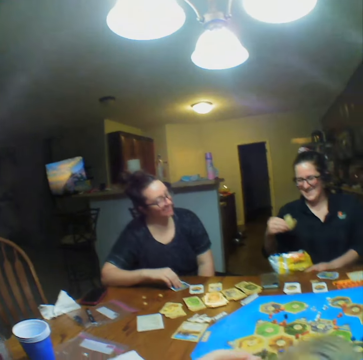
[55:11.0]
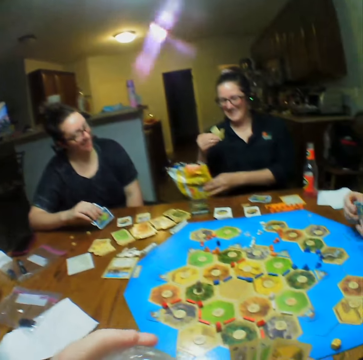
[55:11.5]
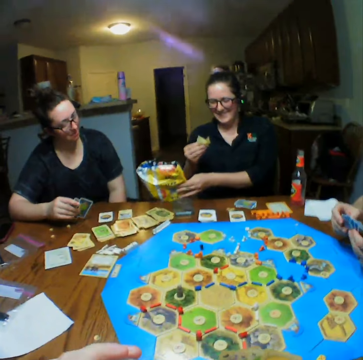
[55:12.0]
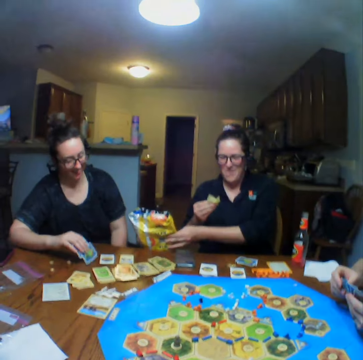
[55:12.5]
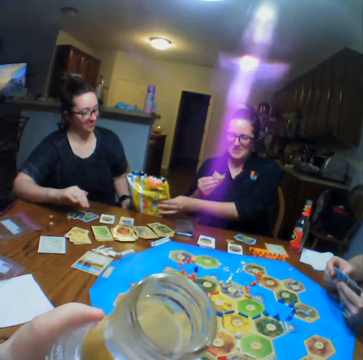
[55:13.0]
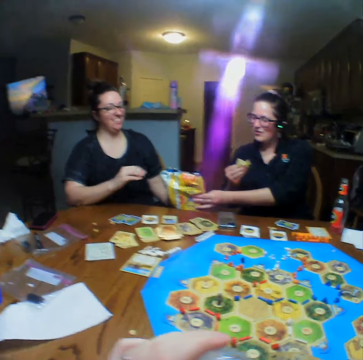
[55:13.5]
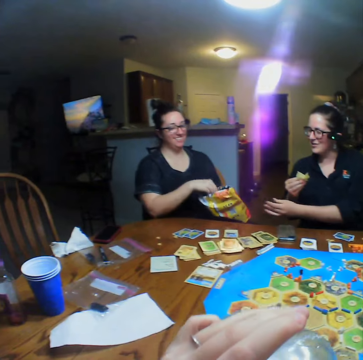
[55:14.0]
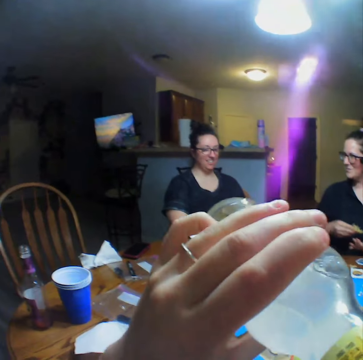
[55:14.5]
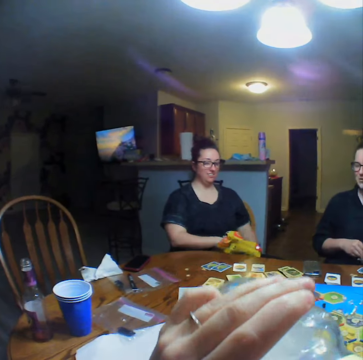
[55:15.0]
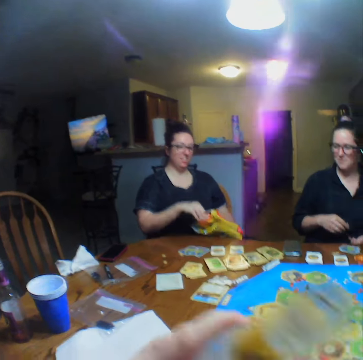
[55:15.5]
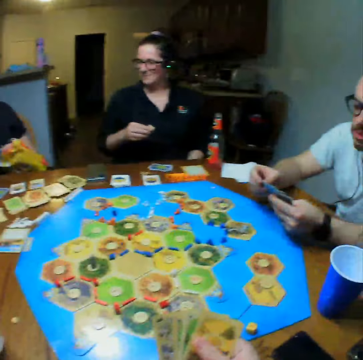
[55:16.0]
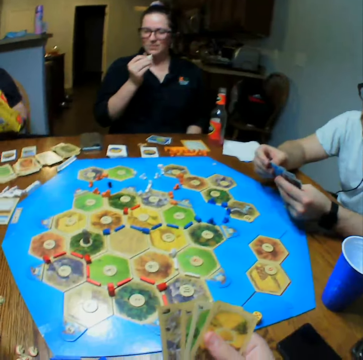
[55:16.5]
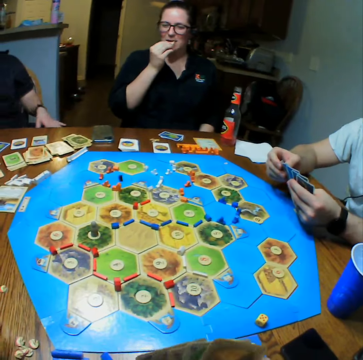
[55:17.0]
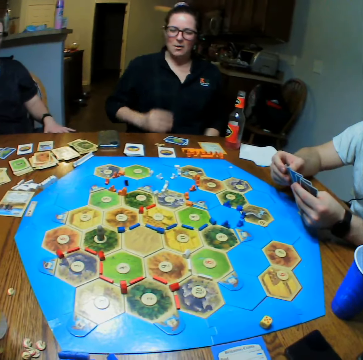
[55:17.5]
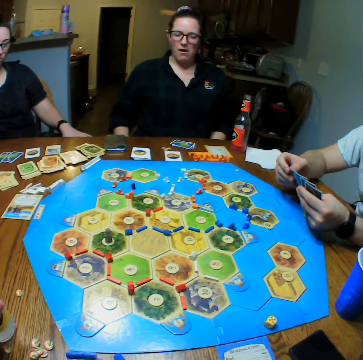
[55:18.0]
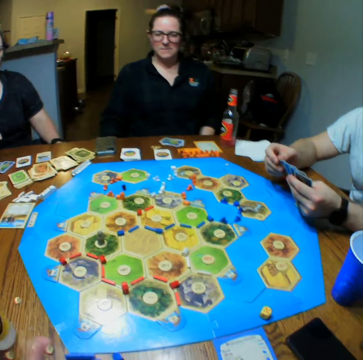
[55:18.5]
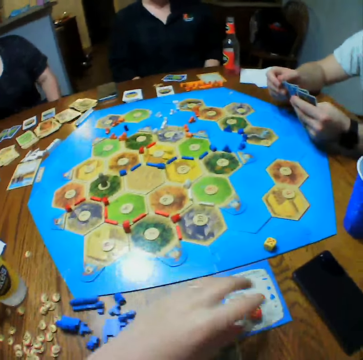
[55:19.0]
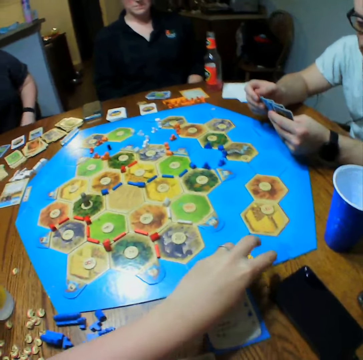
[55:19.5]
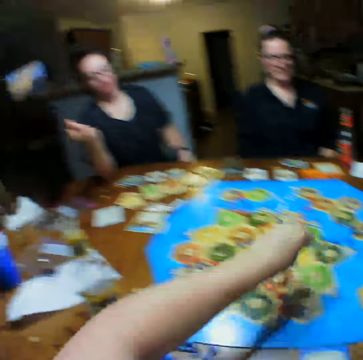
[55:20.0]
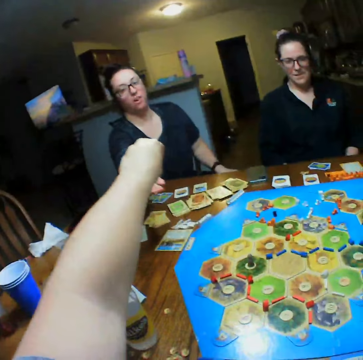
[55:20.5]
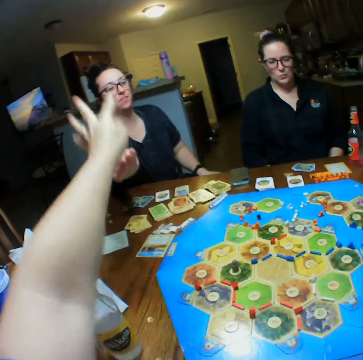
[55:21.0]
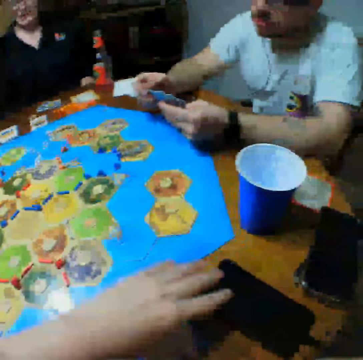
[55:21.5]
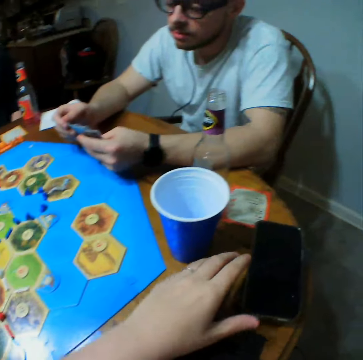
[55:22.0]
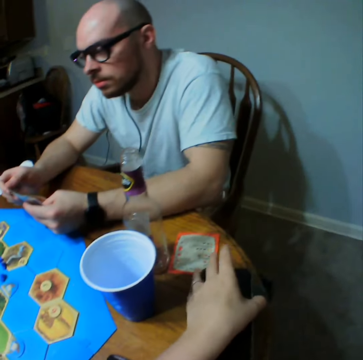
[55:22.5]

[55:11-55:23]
A woman places the cards on the table. A lady gives the woman crisps. The woman takes the crisps from the packet and eats the crisps. The lady eats the crisps. The camera wearer picks the dice from the table. They hand the woman the dice.

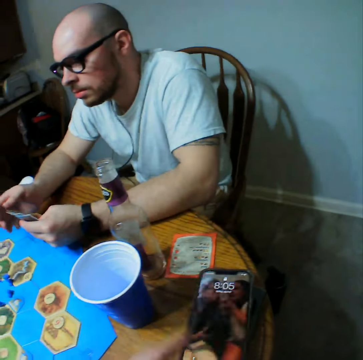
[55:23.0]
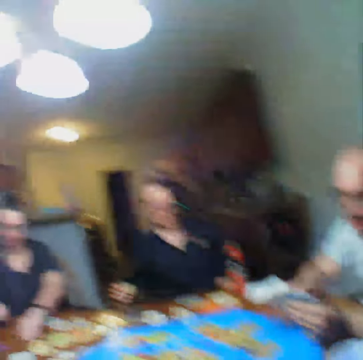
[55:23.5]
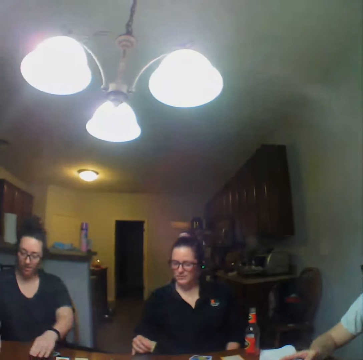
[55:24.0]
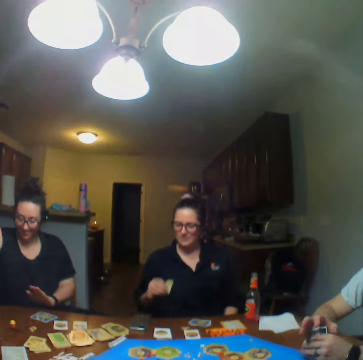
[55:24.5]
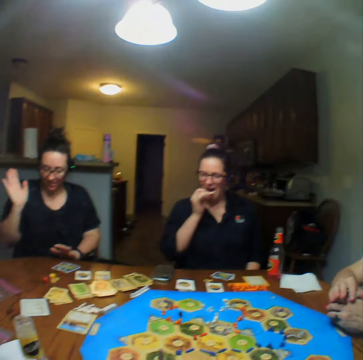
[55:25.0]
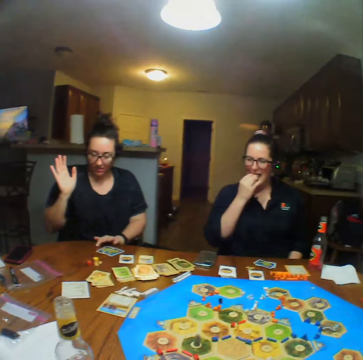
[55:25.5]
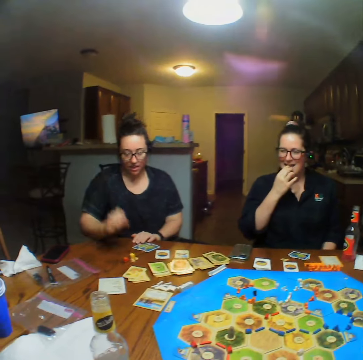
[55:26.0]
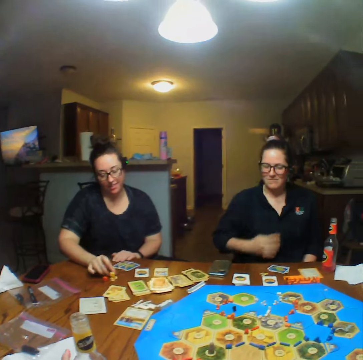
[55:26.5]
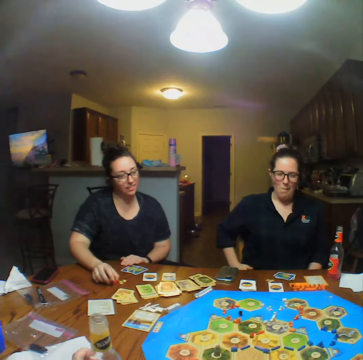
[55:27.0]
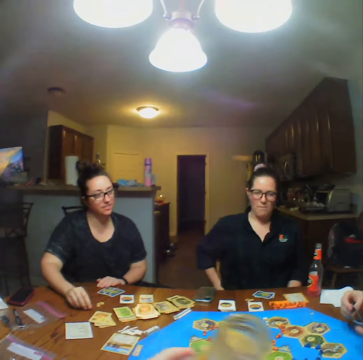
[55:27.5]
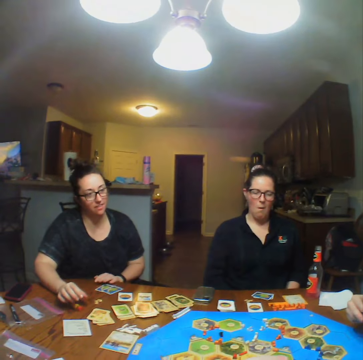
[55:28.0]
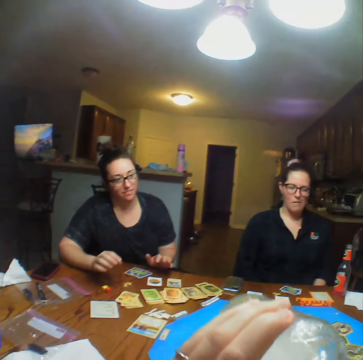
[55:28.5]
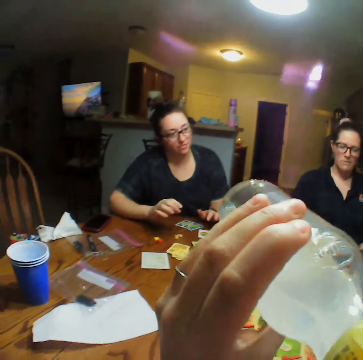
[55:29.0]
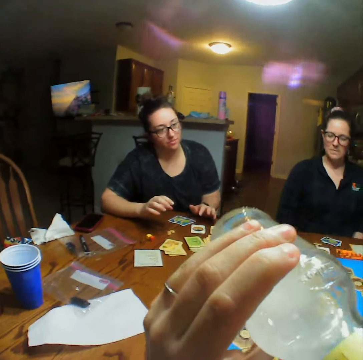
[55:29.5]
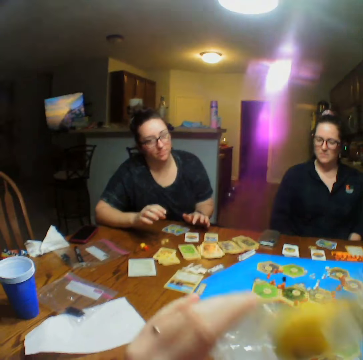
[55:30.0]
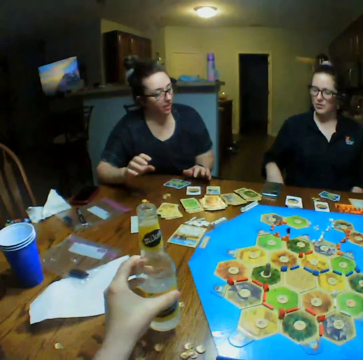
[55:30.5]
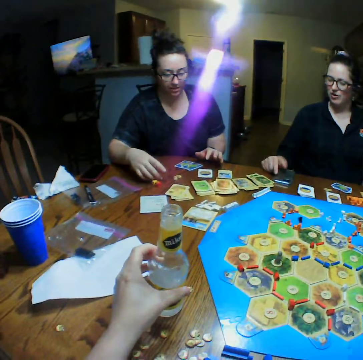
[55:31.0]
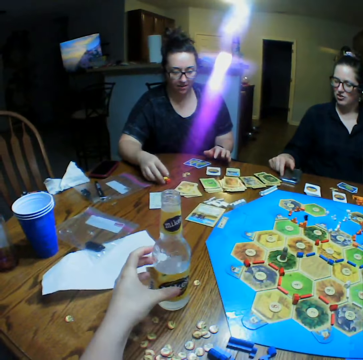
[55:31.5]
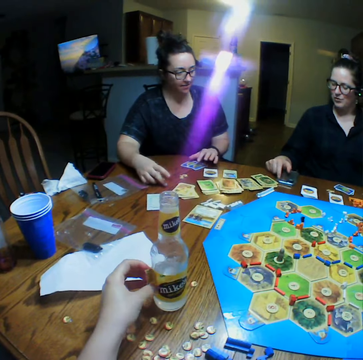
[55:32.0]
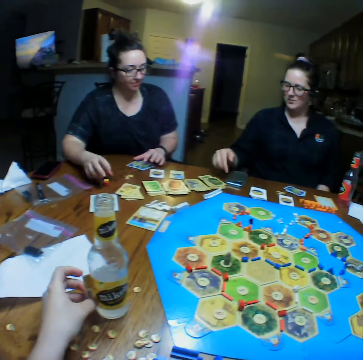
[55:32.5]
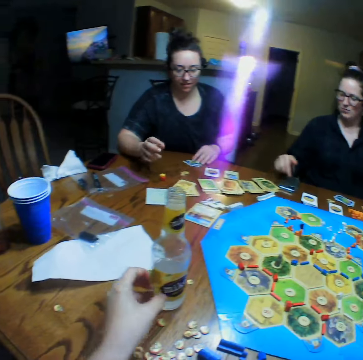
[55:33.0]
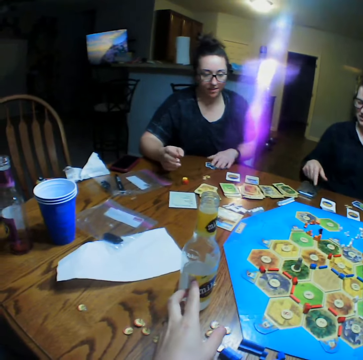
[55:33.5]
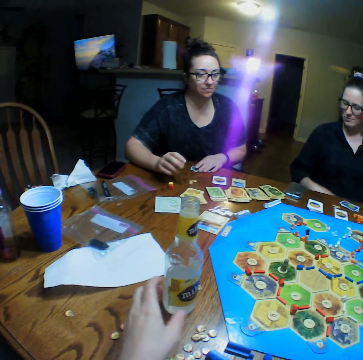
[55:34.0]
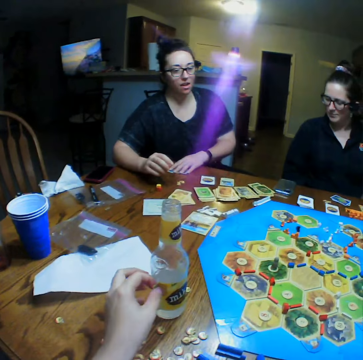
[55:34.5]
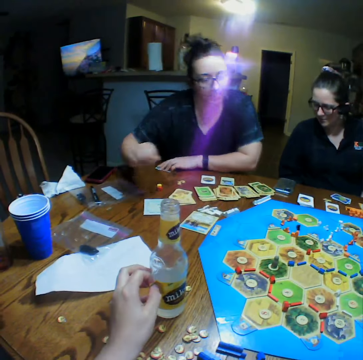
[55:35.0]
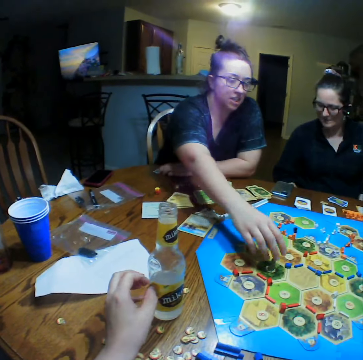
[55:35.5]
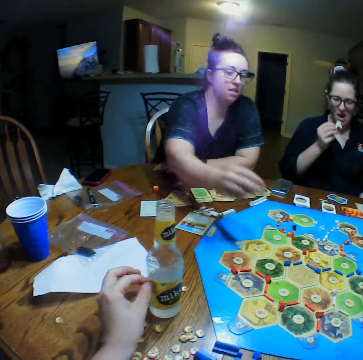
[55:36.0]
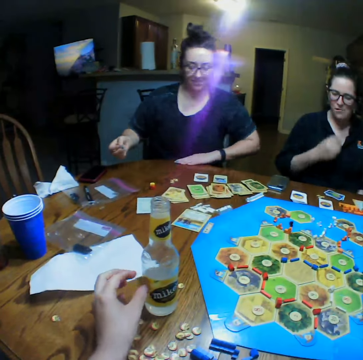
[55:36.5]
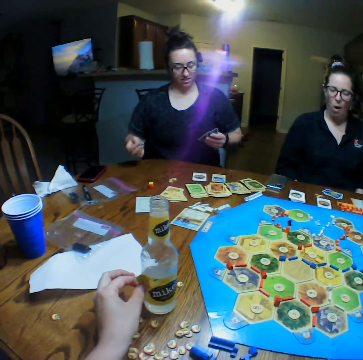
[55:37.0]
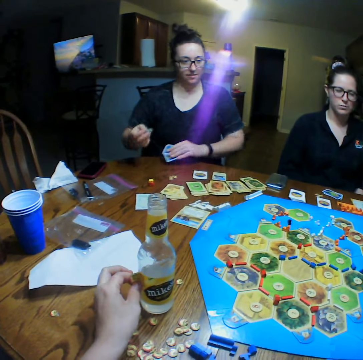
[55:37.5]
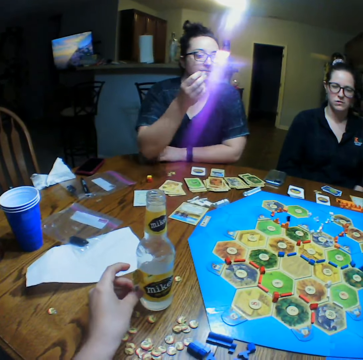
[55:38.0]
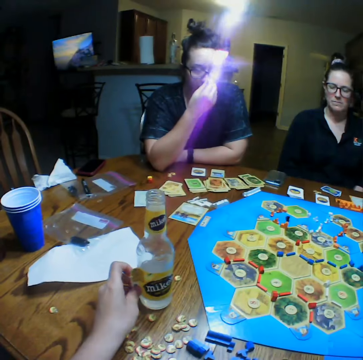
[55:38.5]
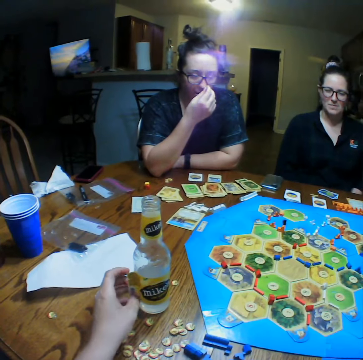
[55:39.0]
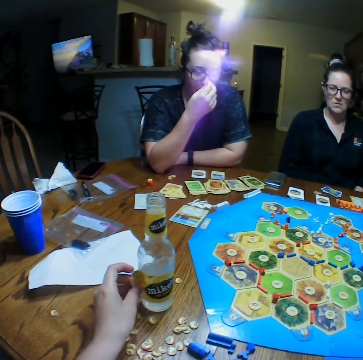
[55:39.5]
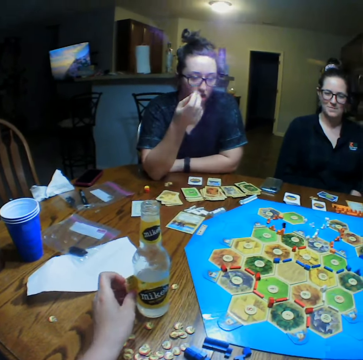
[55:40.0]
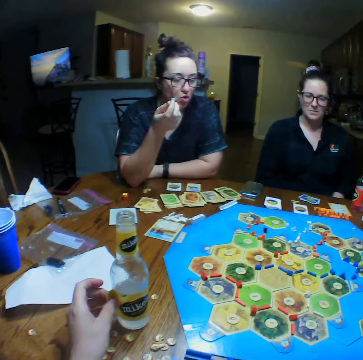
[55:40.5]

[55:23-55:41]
The camera wearer presses the button on the phone. A woman drops the dice and throws the dice on the table. A lady eats crisps. The camera wearer picks a bottle. They drink the lemonade from the bottle. They place the bottle of lemonade on the table. The woman plays the board game and picks a pawn from the board. The lady eats the crisps. The woman picks the cards from the table.

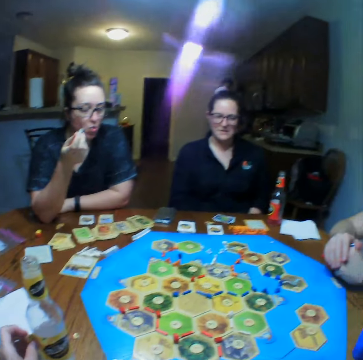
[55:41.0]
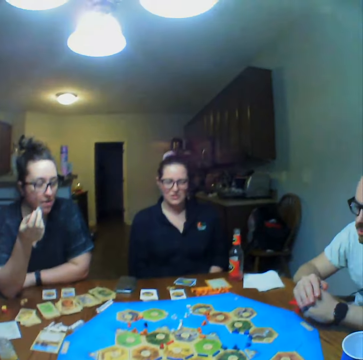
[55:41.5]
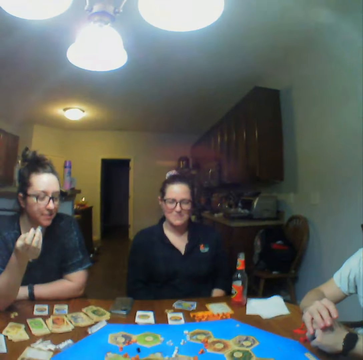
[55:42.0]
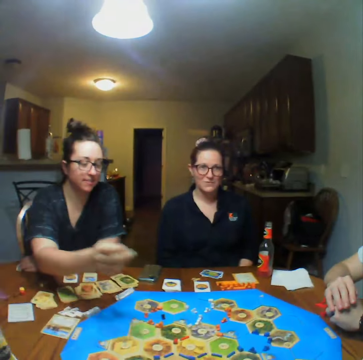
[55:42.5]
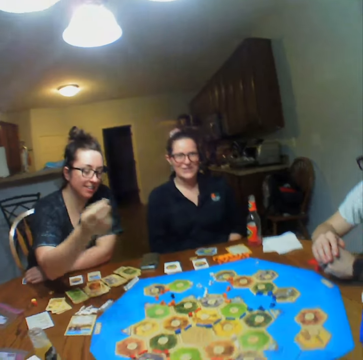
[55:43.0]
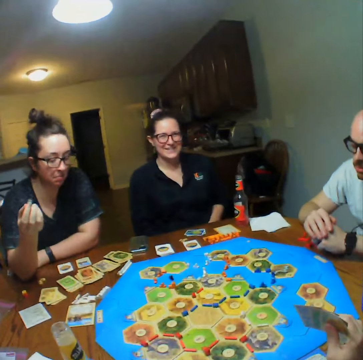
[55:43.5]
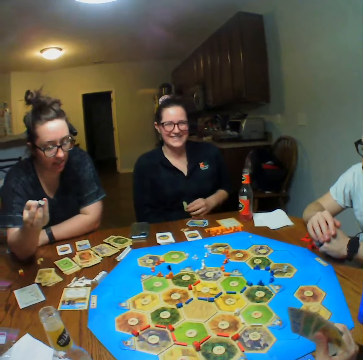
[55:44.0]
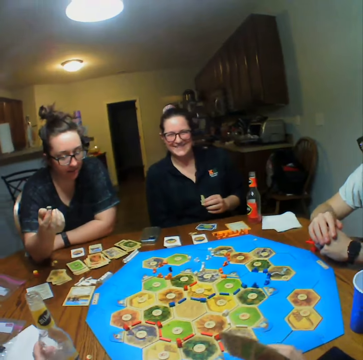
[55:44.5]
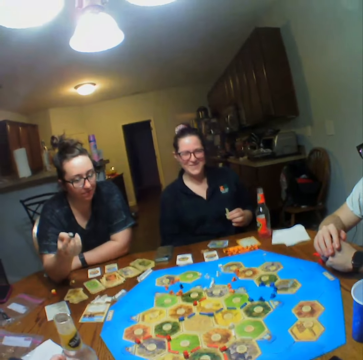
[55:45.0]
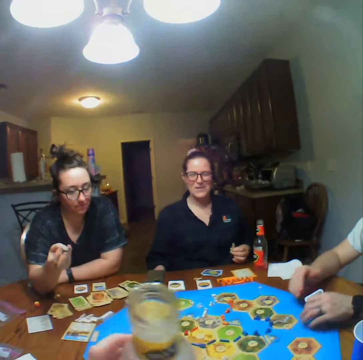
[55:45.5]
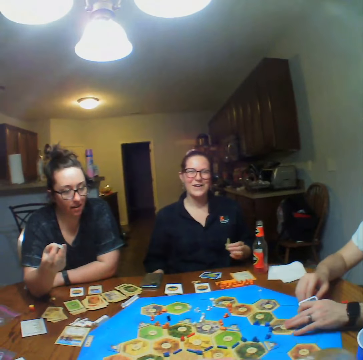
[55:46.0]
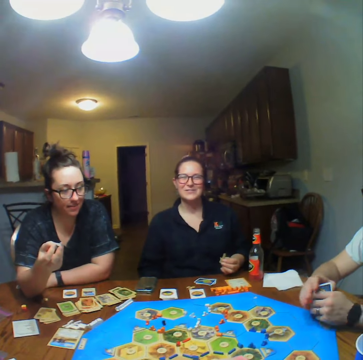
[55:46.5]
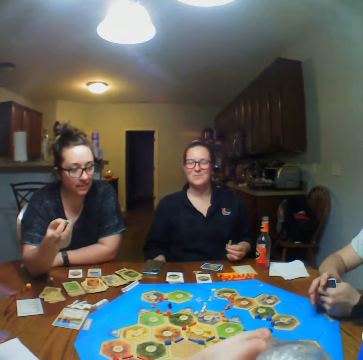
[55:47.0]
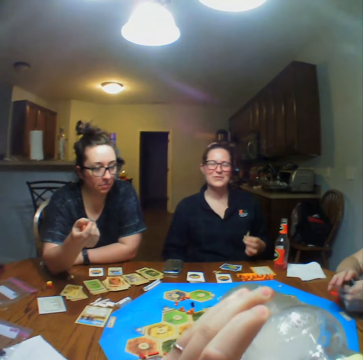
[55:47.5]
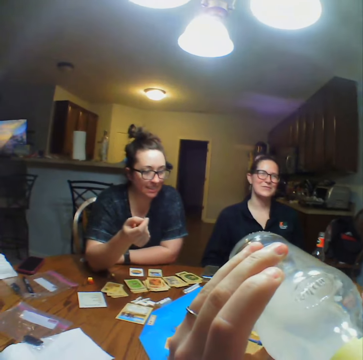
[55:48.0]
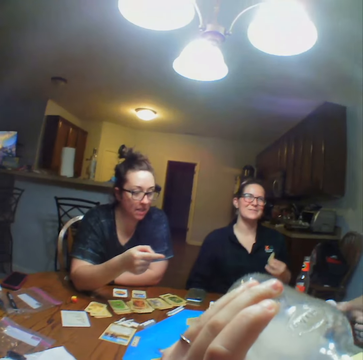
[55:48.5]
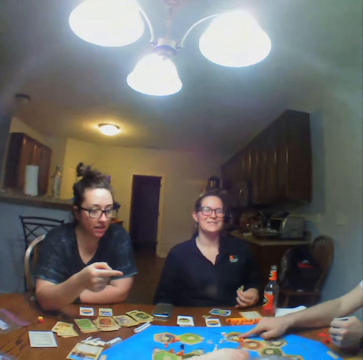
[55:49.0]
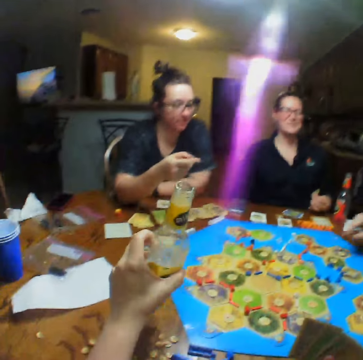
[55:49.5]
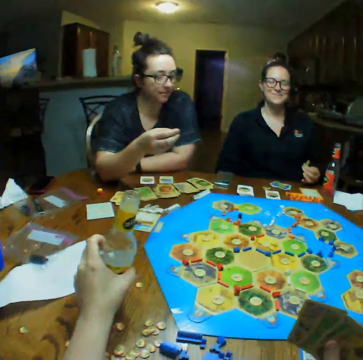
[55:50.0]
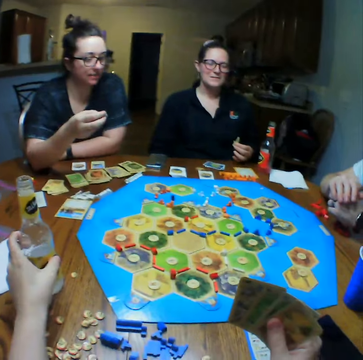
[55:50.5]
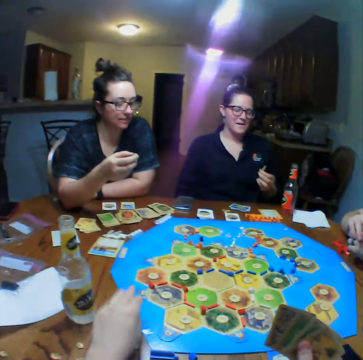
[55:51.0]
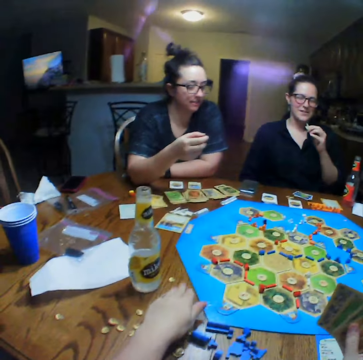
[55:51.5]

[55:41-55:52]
The camera wearer picks a bottle. They drink the lemonade from the bottle. They place the bottle of lemonade on the table.
